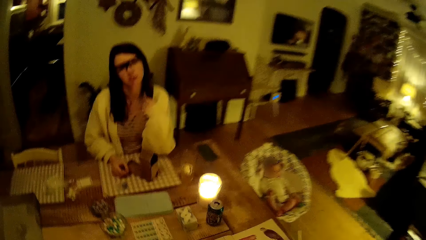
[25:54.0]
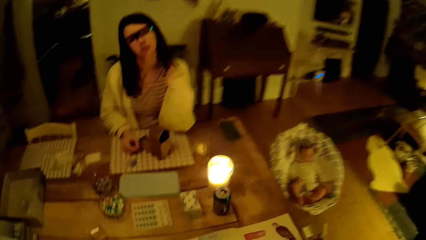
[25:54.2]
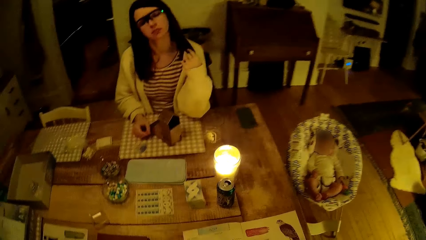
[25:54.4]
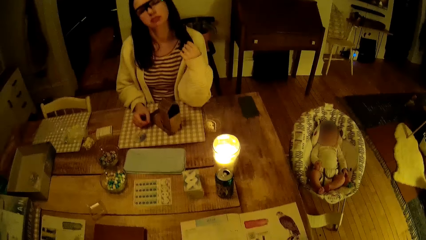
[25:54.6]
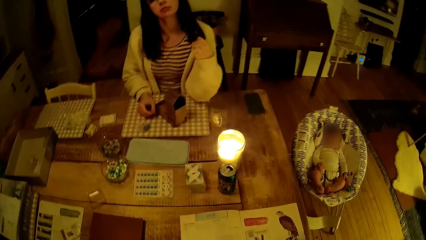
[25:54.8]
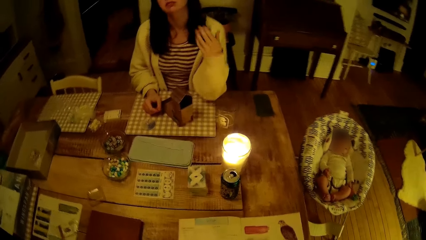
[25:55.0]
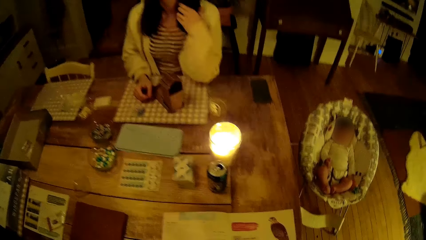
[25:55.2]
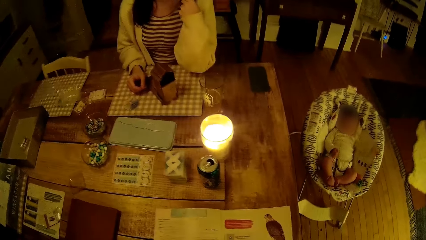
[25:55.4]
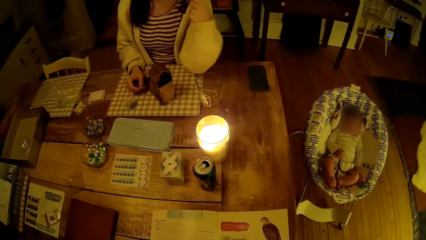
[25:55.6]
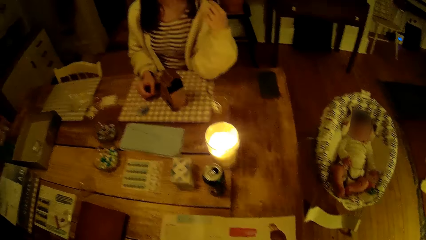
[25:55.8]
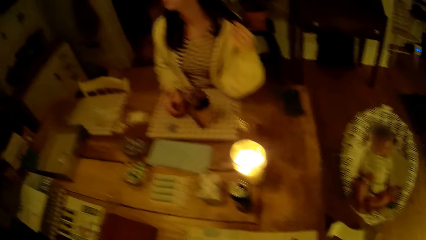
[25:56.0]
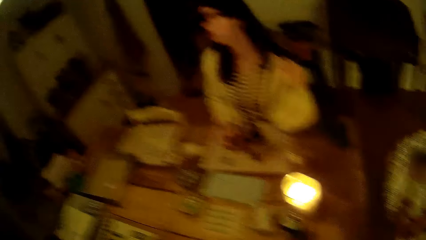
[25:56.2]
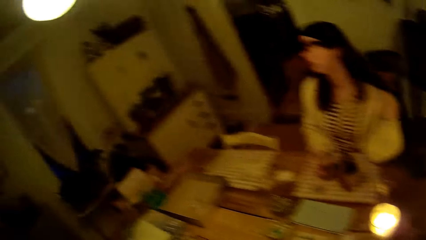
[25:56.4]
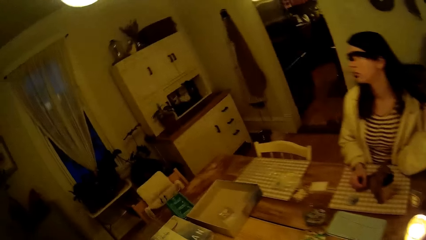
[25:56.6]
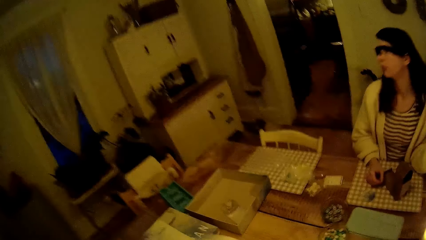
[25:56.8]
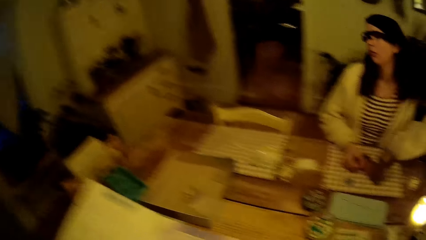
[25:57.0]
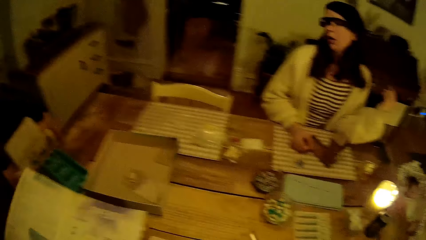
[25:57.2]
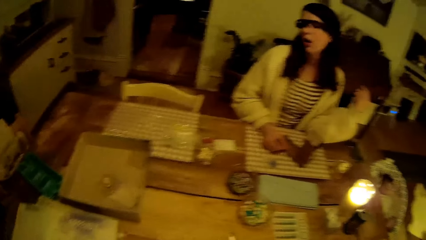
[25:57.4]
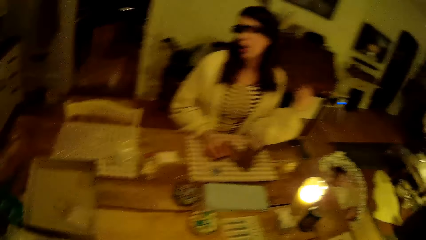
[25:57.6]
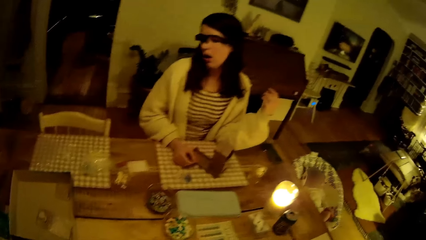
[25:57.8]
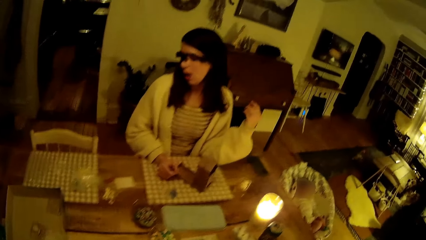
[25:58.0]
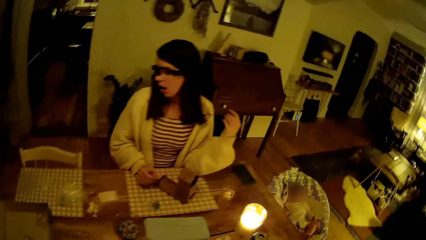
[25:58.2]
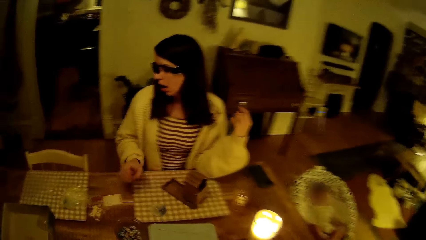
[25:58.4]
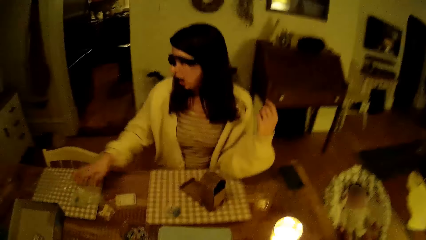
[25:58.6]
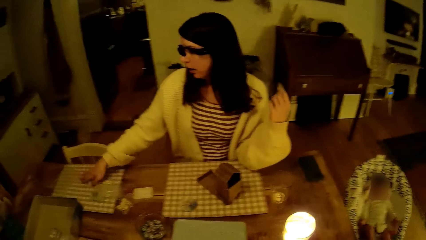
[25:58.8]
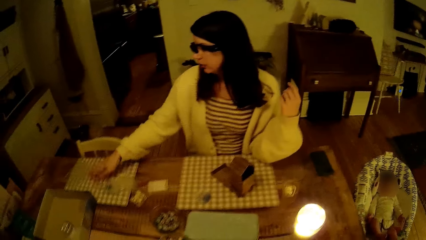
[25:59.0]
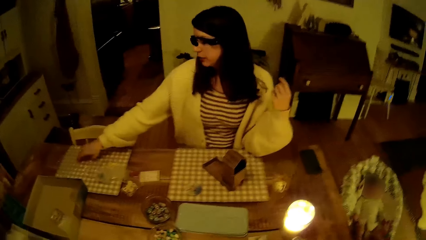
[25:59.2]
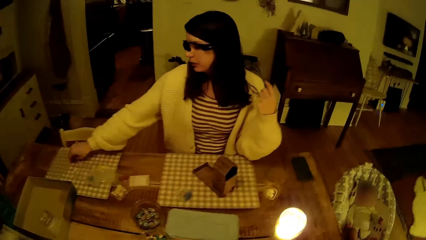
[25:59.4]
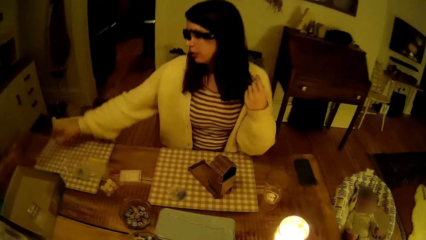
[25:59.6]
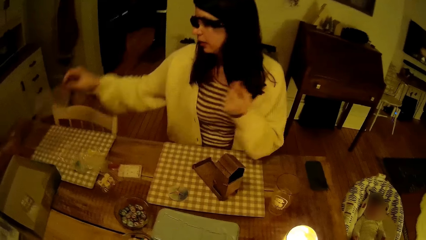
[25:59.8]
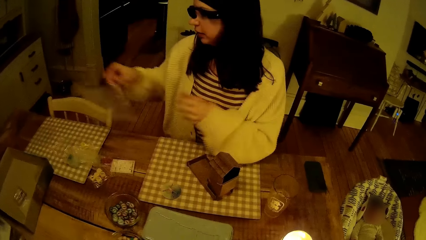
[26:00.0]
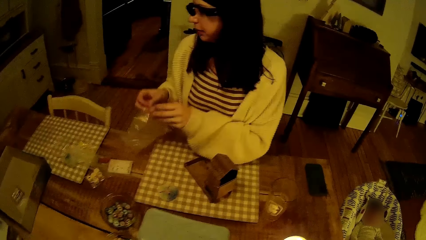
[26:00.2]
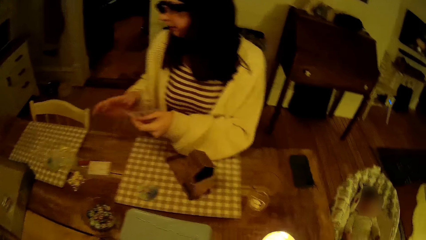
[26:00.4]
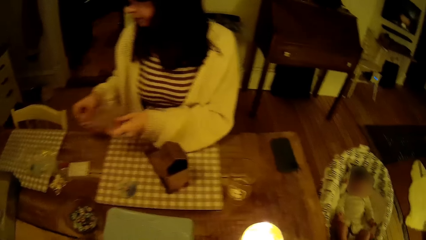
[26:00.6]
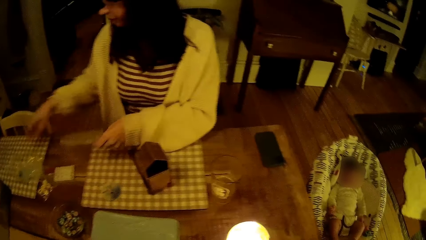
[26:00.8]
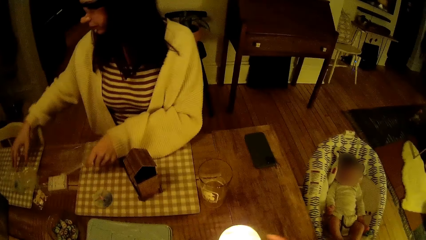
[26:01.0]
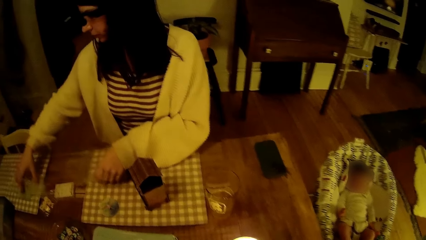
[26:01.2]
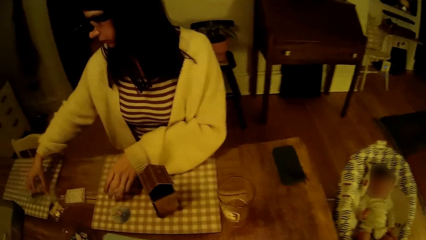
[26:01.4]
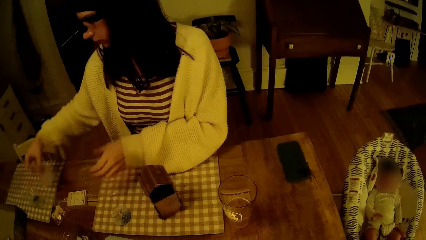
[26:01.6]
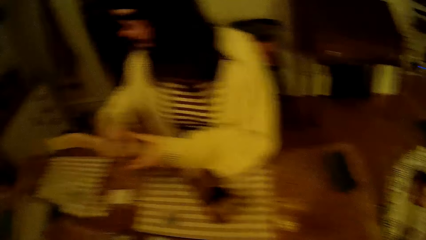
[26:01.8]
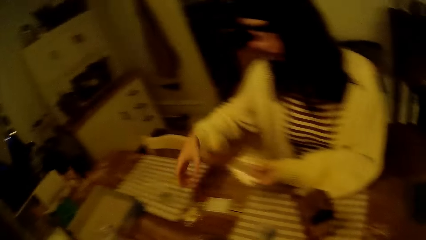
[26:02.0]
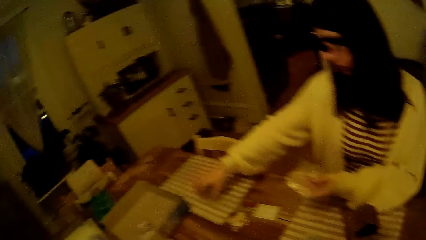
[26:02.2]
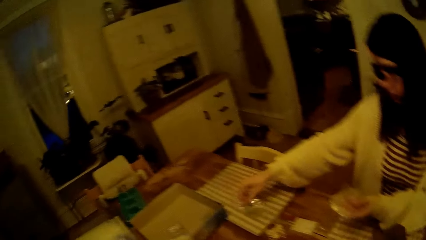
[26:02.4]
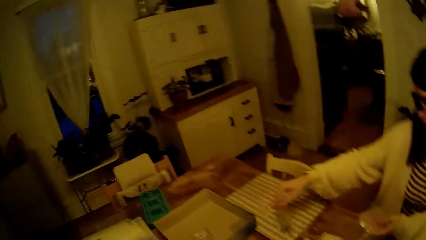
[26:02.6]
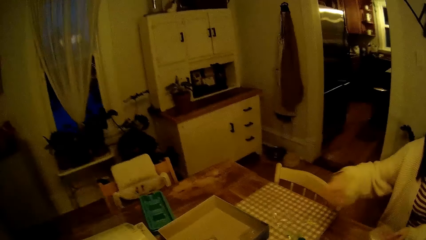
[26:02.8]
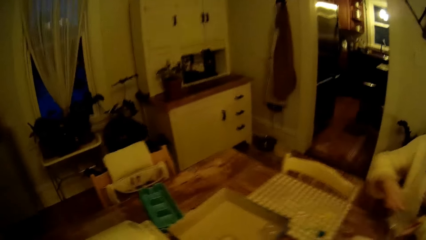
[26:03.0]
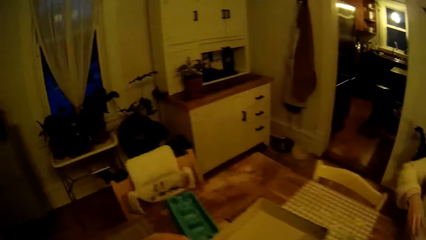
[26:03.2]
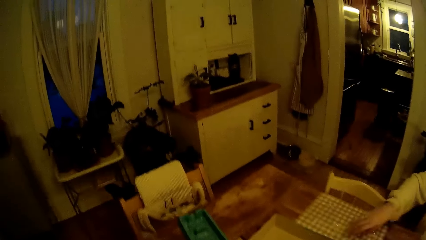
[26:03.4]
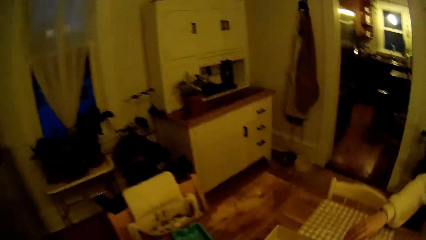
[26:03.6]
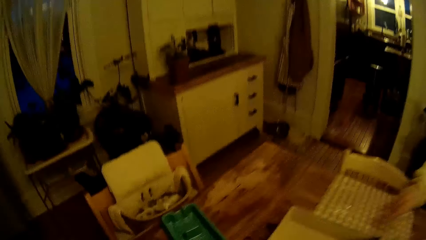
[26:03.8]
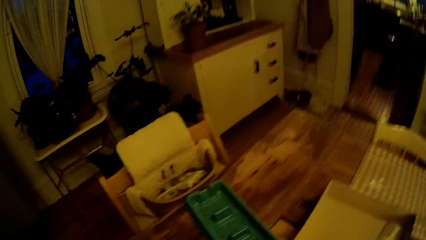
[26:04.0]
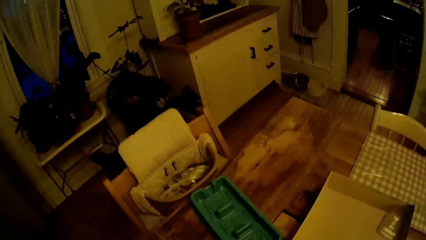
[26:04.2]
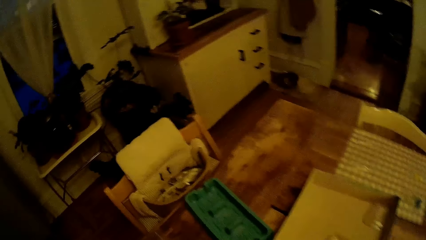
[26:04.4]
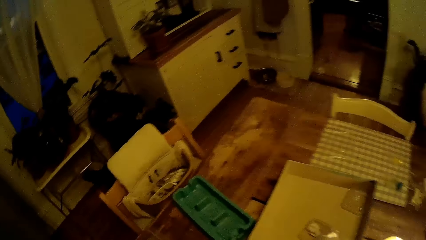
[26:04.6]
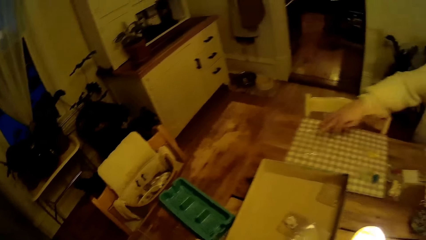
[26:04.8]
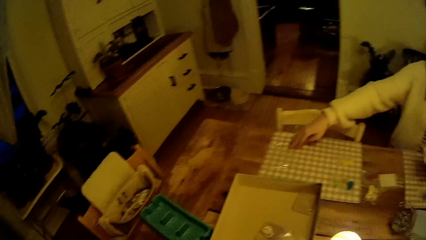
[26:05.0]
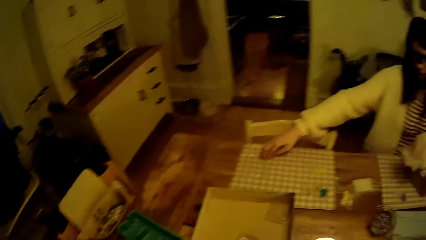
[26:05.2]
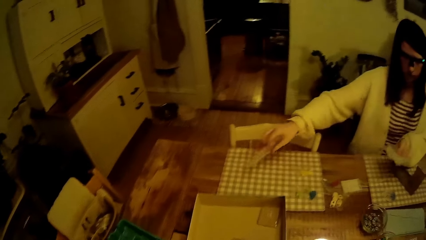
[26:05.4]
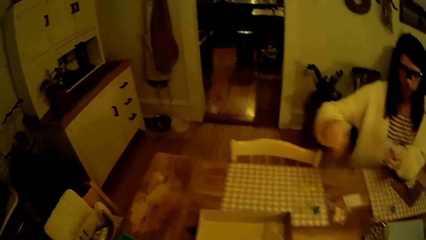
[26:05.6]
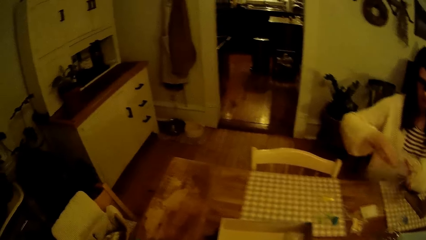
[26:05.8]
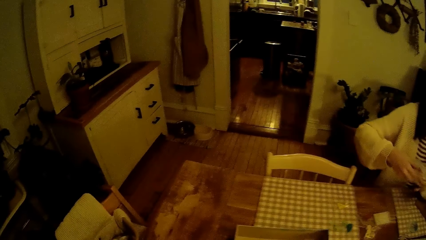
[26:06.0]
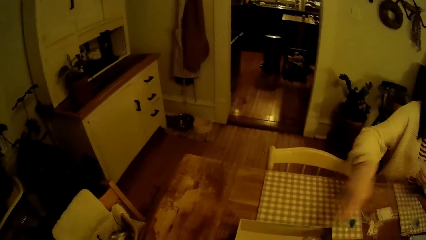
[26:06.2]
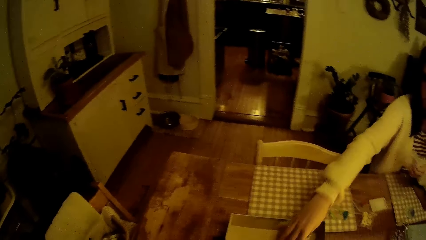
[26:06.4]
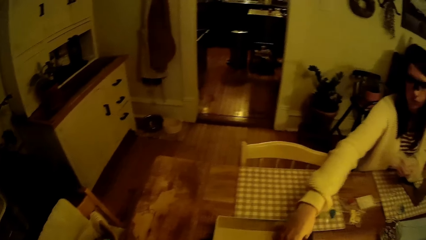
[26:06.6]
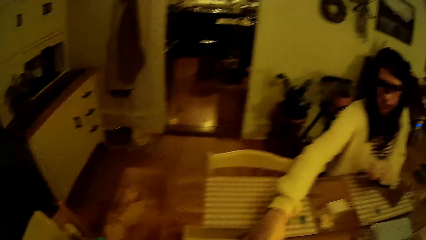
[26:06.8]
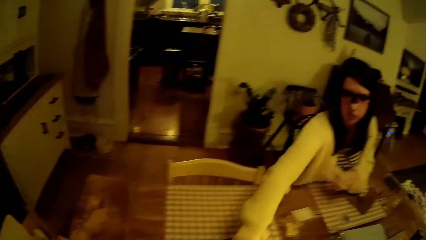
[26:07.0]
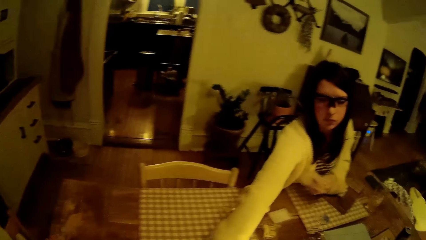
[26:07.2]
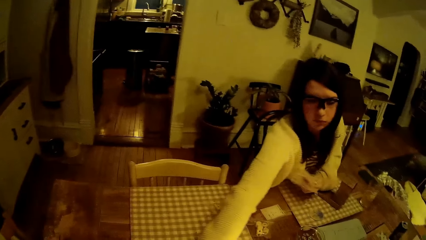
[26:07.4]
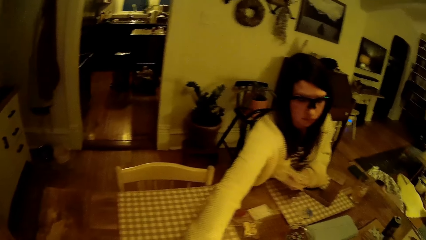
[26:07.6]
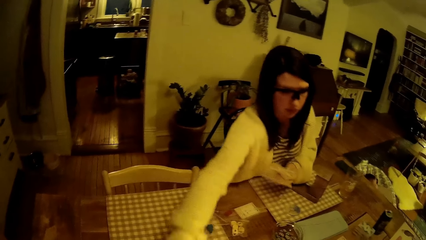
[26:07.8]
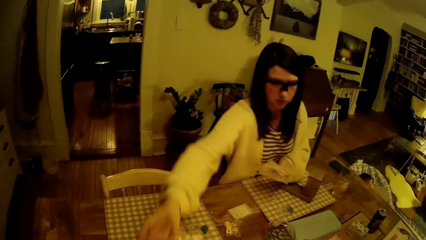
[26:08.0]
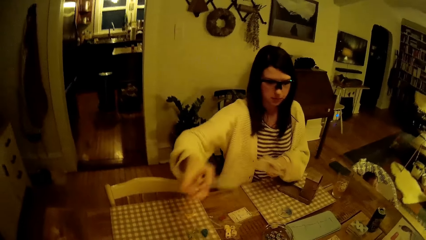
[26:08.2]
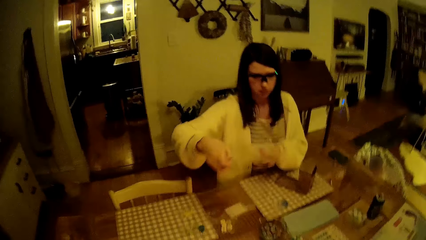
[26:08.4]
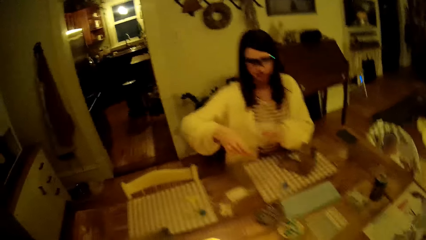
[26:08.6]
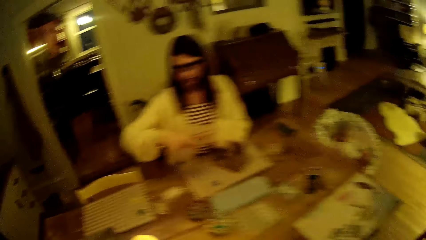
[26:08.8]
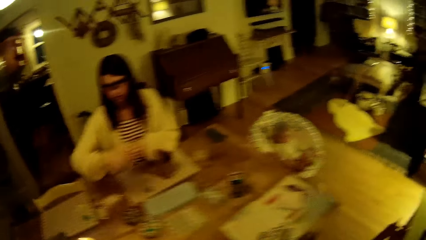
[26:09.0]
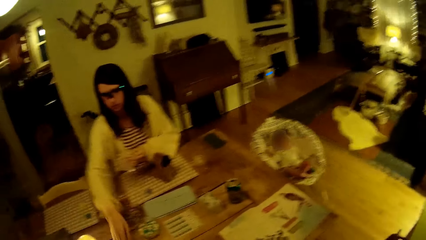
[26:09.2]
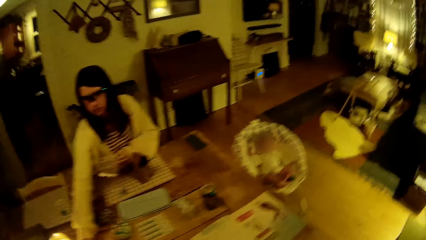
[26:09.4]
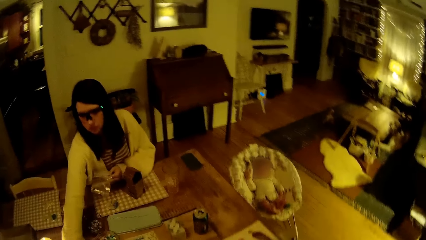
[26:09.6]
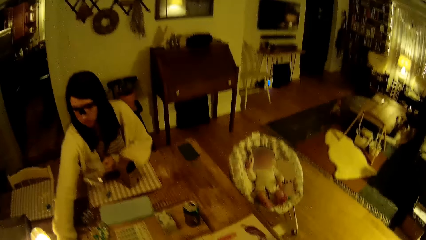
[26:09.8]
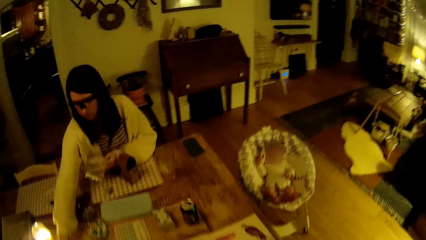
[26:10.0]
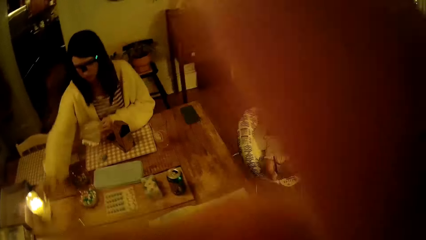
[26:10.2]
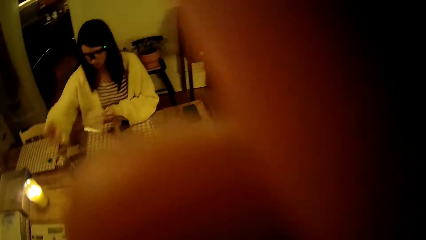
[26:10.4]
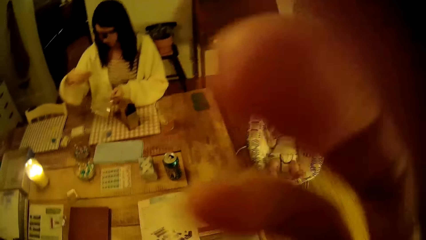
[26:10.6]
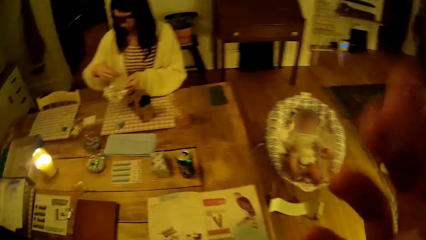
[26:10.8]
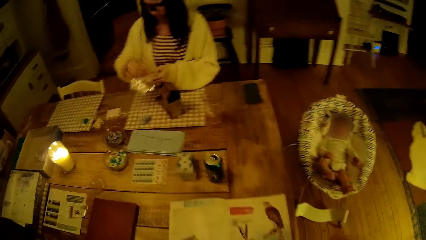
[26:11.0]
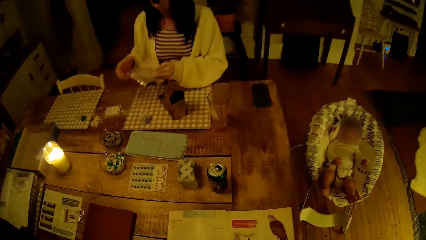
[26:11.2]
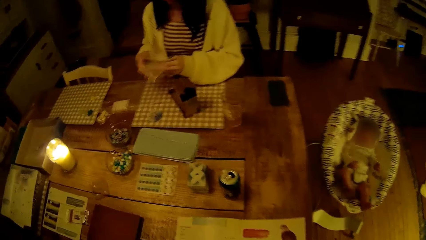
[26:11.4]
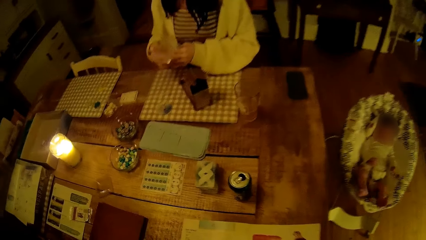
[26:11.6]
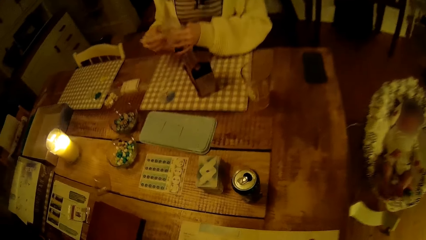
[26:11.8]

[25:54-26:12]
The camera wearer places the game manual on the table with both hands. The woman picks a nylon from the table with her right hand. The woman places the nylon on the table with her left hand. The woman picks a nylon from the table with her right hand. The woman places the nylon on her left hand. The woman picks a nylon from the table with her right hand. The woman places the nylon on her left hand. The woman picks a nylon from the table with her right hand. She does it again. The woman places the nylon on her left hand. The woman picks a nylon from the table with her right hand. The woman places the nylon on her left hand. The woman picks a nylon from the table with her right hand. The camera wearer touches a camera with his right hand. The woman places the nylon on her left hand.
